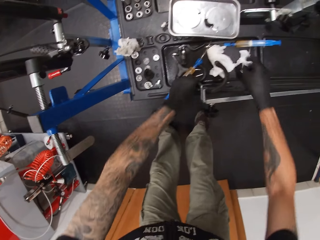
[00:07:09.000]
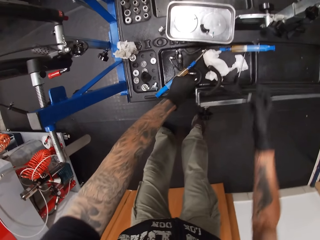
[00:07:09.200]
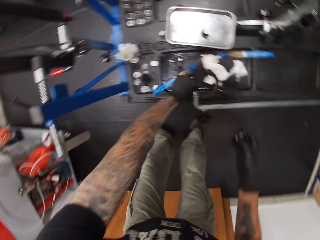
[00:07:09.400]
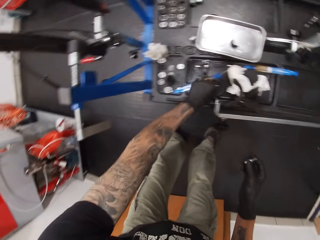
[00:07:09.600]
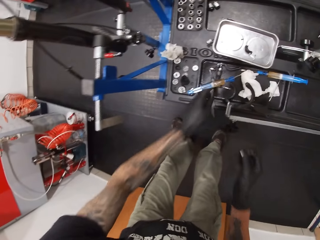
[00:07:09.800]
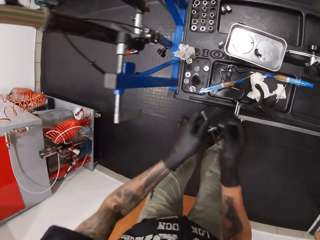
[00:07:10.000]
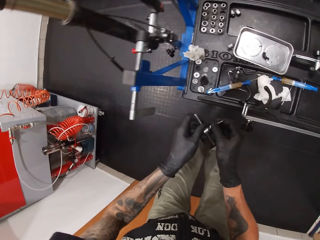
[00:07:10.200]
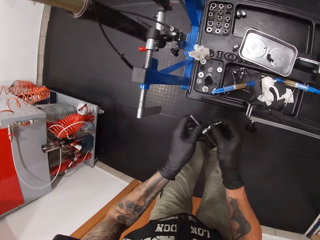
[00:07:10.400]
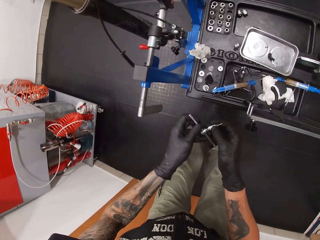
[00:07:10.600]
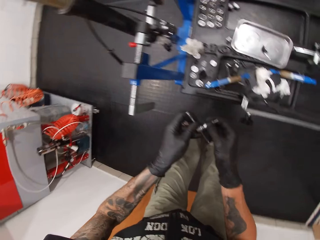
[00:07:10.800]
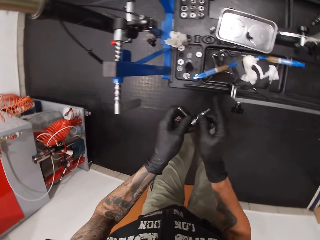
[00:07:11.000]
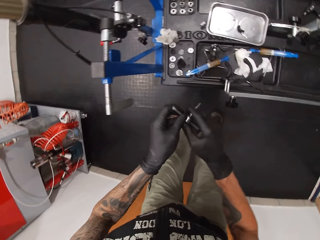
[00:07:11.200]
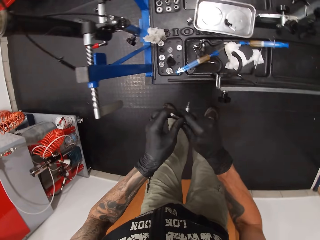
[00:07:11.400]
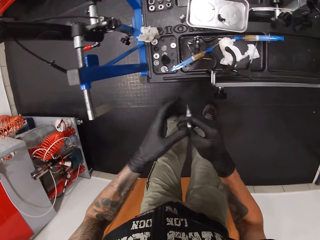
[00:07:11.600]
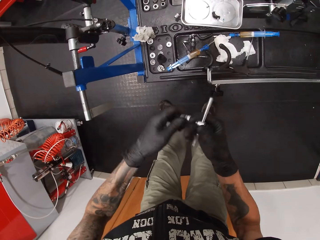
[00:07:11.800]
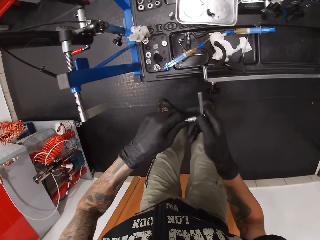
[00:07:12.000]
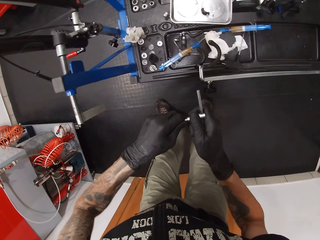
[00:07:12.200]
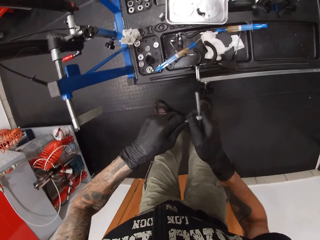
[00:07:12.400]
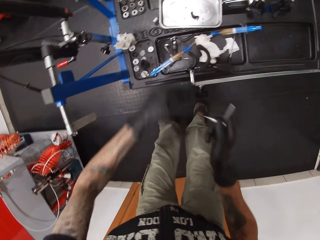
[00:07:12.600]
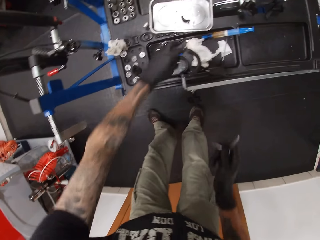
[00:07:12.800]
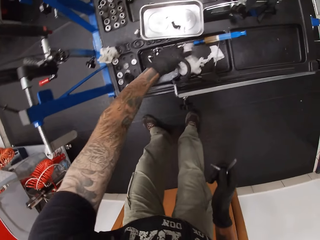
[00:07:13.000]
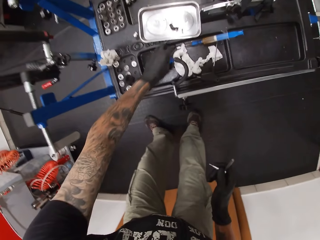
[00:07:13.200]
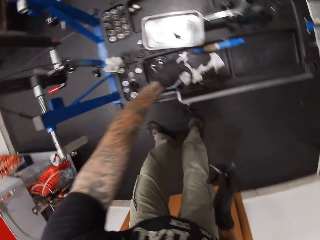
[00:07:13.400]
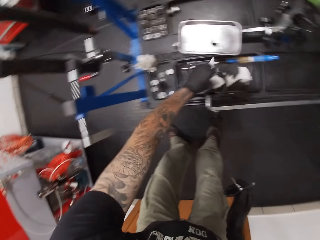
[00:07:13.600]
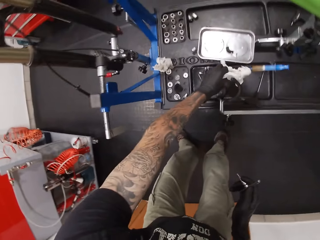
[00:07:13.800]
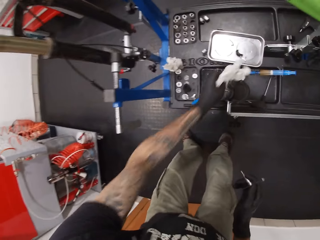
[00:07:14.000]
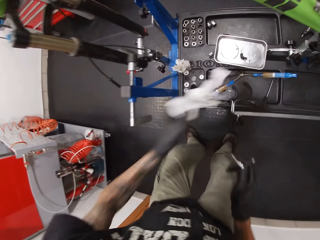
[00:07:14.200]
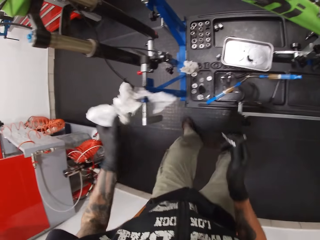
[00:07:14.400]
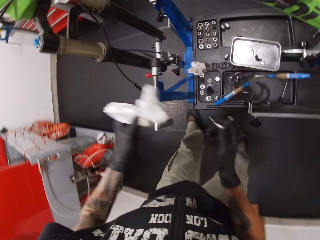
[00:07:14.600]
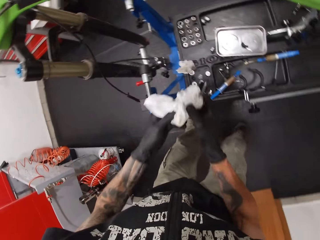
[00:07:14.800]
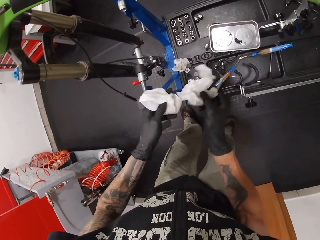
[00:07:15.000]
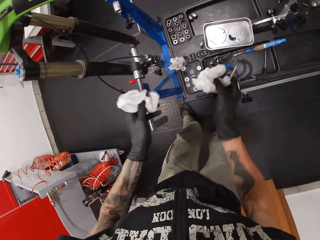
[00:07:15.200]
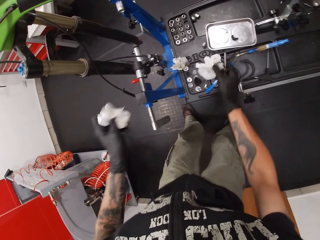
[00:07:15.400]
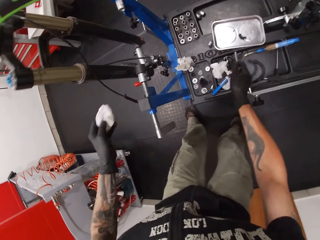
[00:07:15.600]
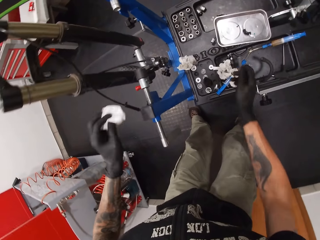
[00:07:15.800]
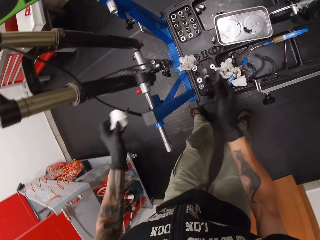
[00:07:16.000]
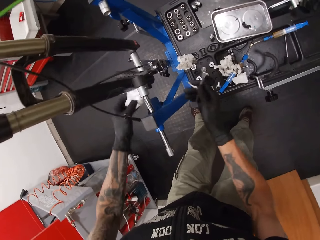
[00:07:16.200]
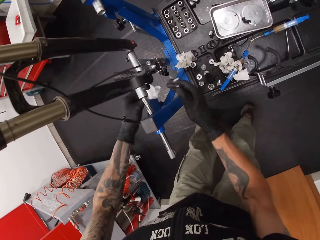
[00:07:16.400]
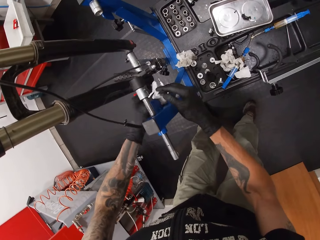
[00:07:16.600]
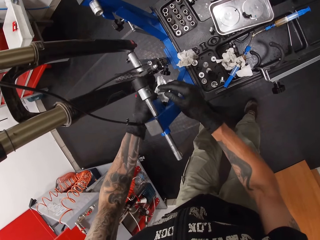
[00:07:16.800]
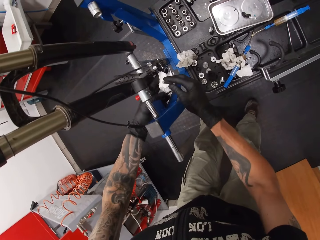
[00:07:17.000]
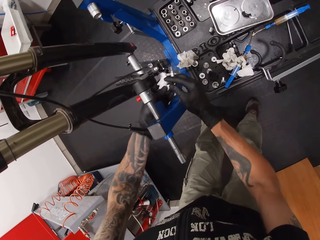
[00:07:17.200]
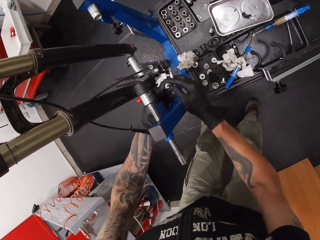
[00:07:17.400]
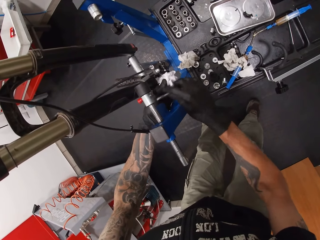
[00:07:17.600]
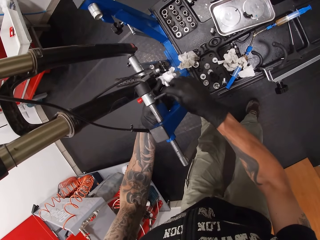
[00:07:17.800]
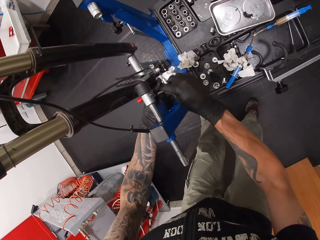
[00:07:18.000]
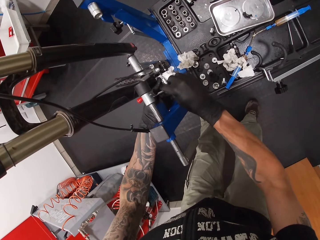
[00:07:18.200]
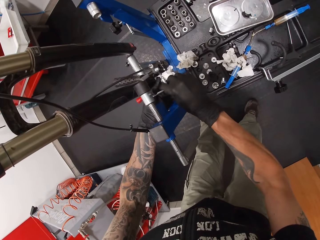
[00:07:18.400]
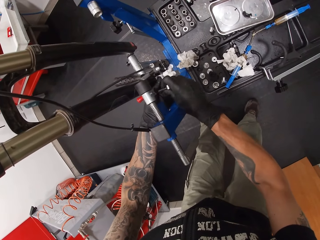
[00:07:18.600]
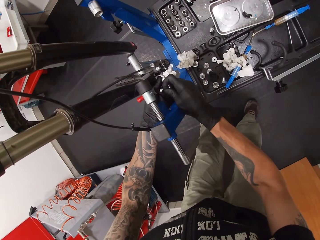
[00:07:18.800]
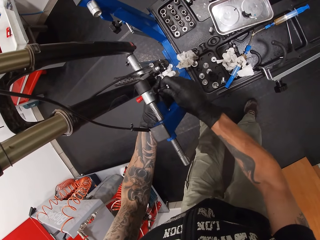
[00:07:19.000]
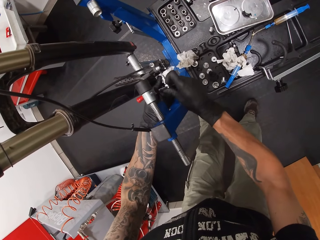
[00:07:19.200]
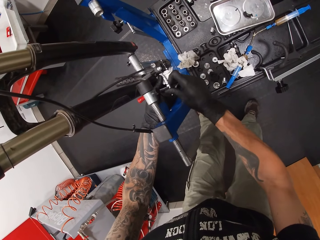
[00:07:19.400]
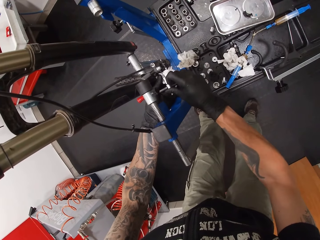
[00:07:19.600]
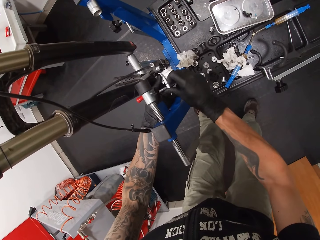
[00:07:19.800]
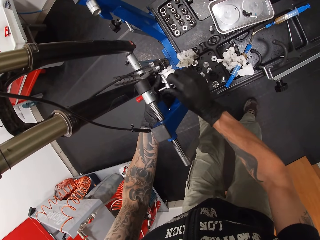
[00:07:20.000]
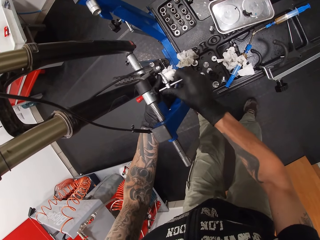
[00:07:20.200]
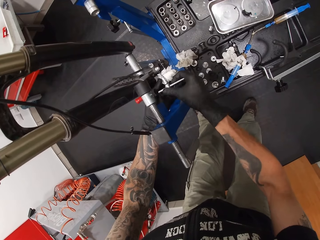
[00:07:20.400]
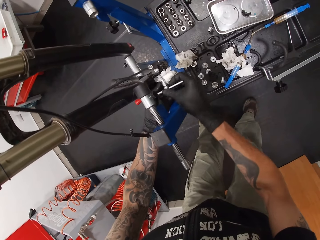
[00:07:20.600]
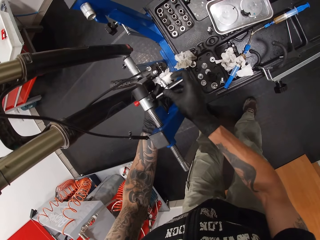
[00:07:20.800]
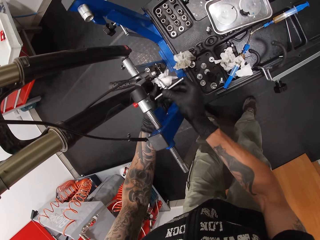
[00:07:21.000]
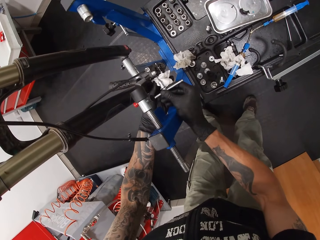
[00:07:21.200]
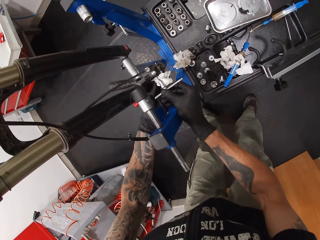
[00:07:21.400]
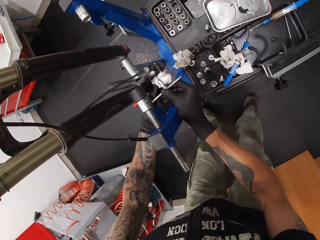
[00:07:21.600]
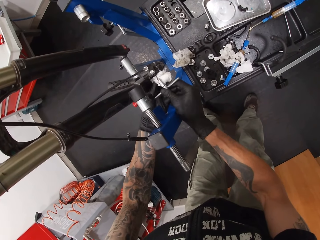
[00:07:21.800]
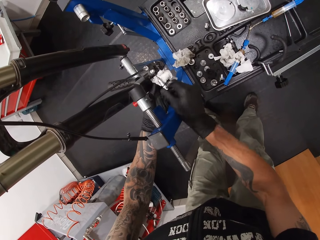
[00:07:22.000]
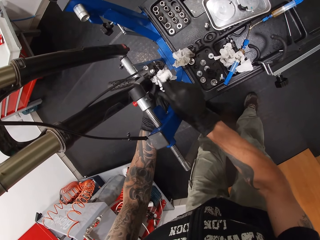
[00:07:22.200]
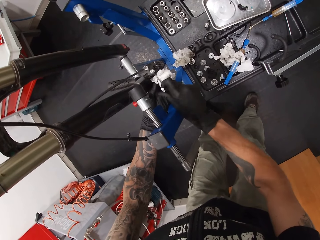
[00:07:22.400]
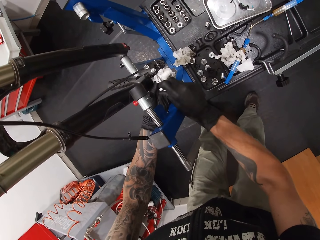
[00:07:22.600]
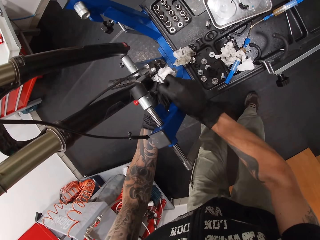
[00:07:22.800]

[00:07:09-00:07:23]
The camera wearer picks up the bolts. He picks up an allen key on the work bench with his left hand. He puts the socket in the allen key with both hands. He fixes the nuts. He picks up the handkerchief on the work bench with his left hand. He places the handkerchief on the work bench with his right hand. He screws the bolt on the bicycle's front dropout with the allen key.

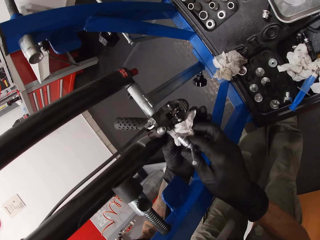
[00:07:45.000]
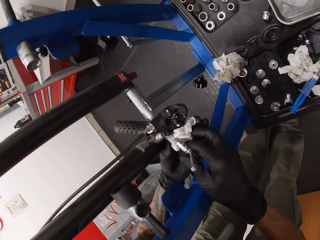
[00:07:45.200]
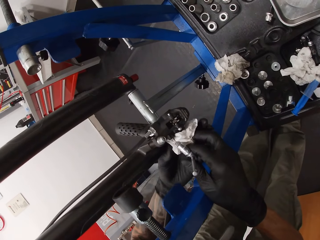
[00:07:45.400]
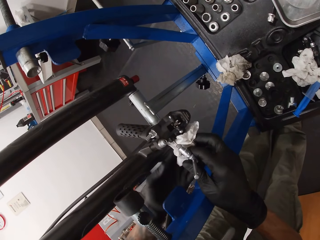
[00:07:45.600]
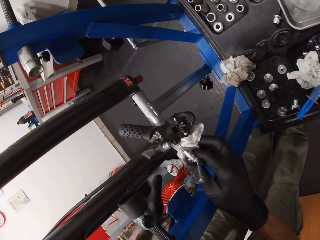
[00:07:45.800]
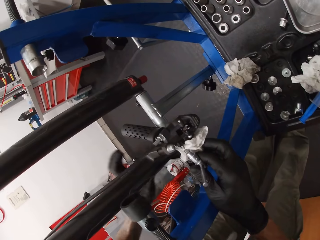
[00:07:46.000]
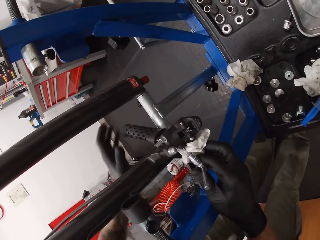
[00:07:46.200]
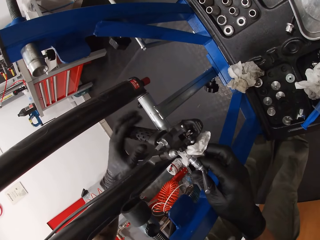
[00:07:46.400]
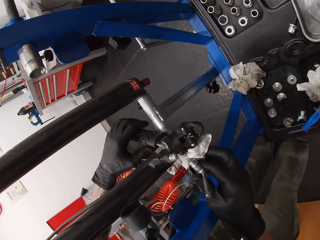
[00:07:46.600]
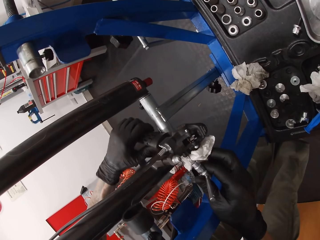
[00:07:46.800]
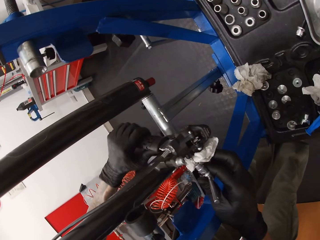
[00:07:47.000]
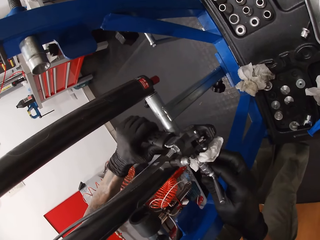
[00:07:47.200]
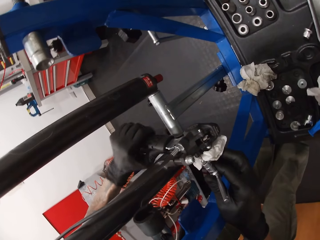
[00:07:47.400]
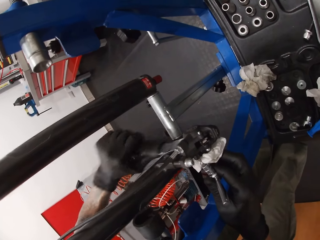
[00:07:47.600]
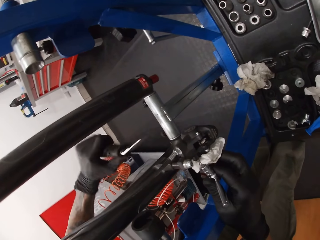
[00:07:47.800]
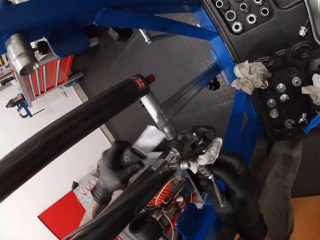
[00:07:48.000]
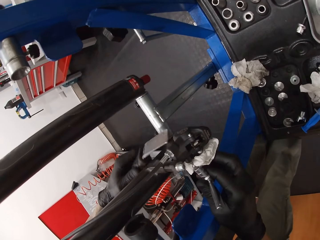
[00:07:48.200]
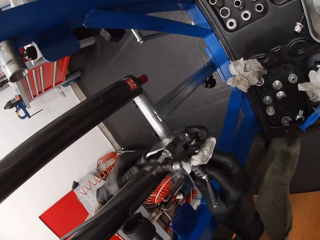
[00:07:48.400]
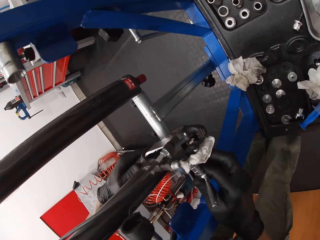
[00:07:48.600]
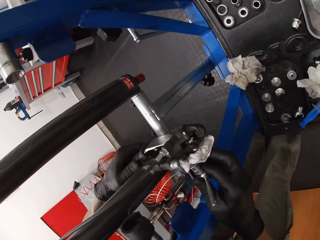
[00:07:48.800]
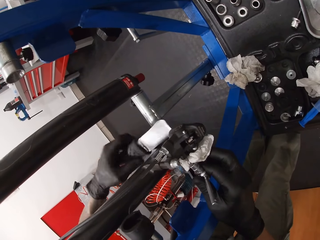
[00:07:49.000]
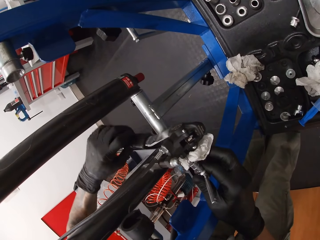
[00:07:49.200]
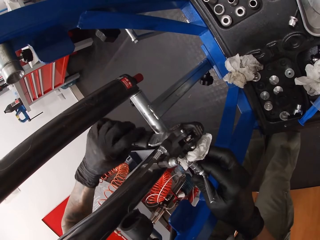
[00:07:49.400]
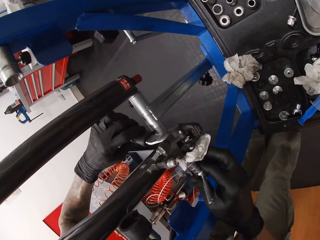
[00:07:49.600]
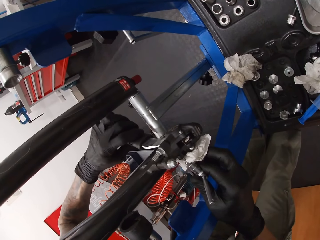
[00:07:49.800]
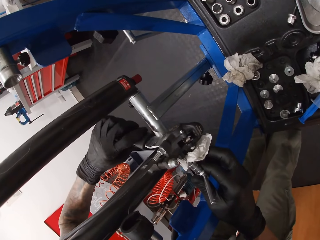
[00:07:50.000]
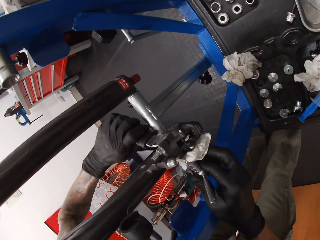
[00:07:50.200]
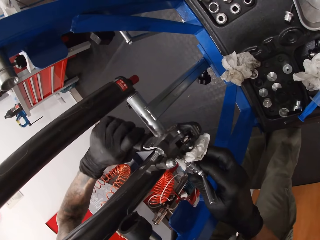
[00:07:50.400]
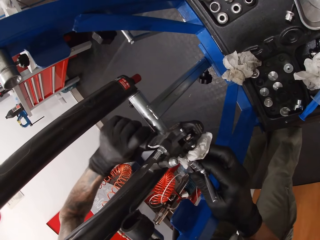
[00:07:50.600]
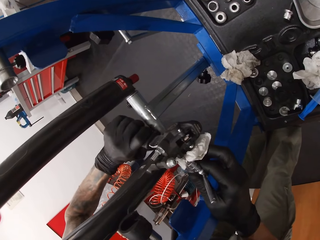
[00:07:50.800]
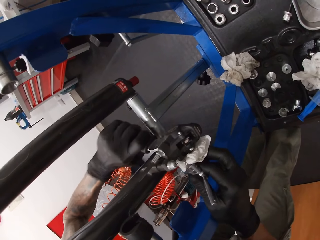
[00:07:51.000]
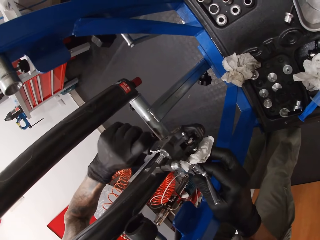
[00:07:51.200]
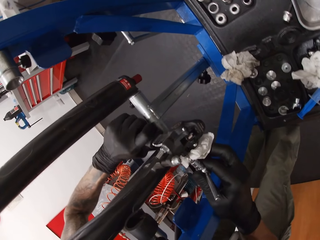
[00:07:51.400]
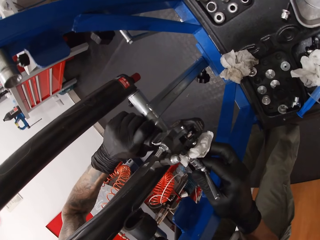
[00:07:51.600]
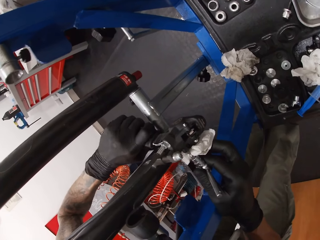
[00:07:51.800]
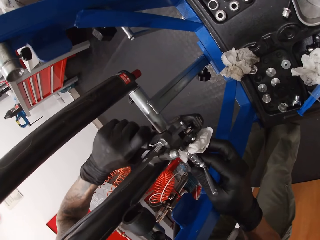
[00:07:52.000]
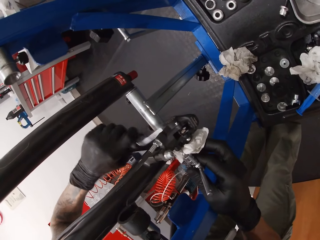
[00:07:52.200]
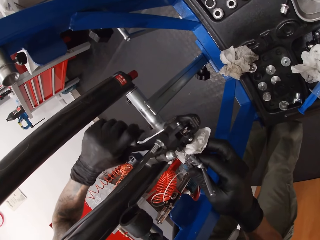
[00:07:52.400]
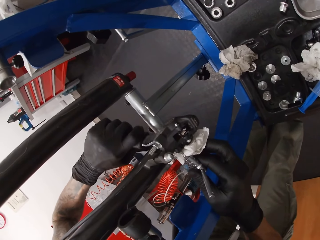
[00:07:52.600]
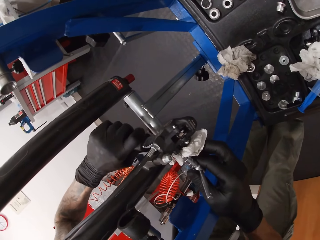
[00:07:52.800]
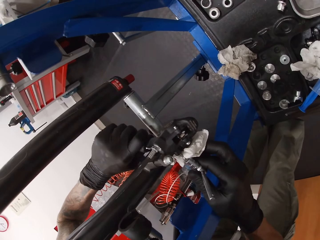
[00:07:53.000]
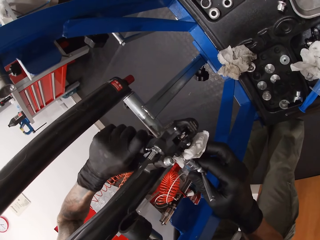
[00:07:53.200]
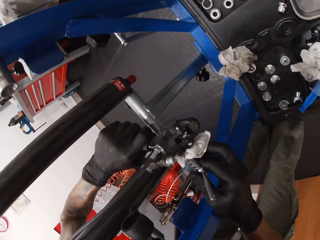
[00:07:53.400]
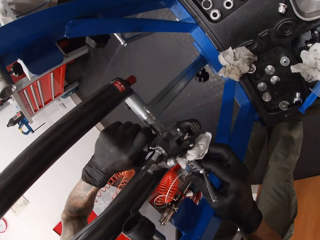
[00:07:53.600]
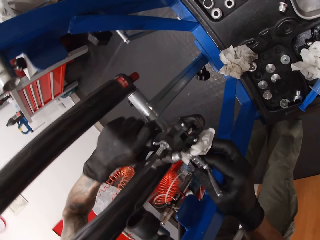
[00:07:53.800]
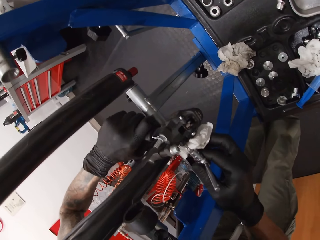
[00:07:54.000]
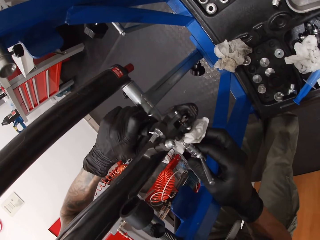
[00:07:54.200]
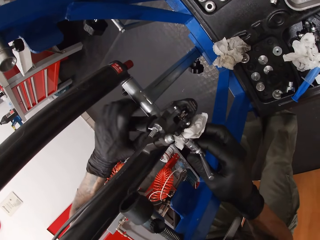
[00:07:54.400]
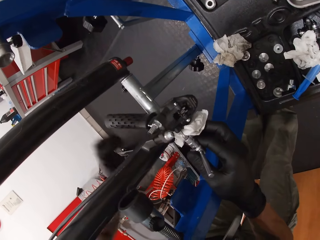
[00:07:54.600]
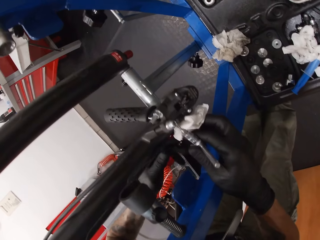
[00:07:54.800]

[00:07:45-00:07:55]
The camera wearer removes the spatula or lever with his left hand. He holds the lever. He turns the spatula with his left hand. He puts the spatula in the bicycle front drop with his left hand. He turns the spatula with his left hand.
